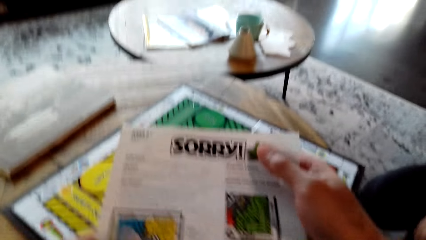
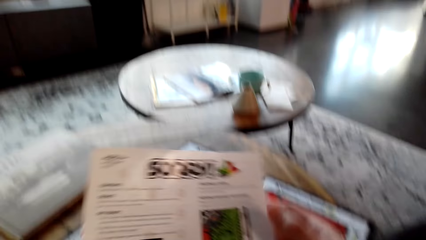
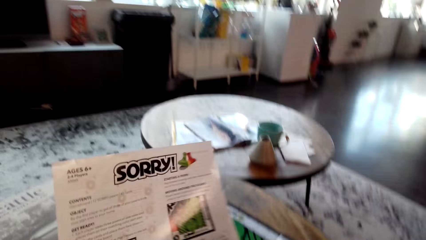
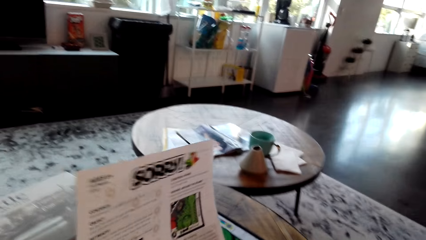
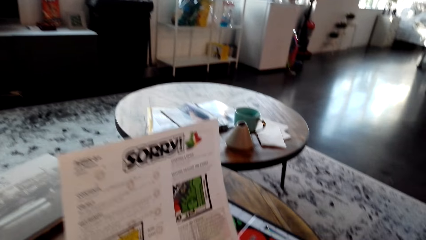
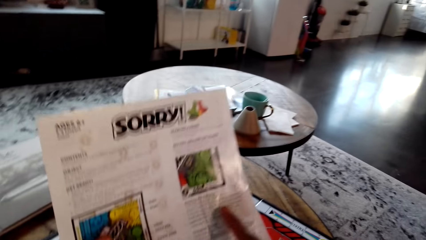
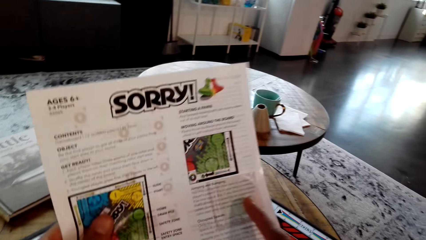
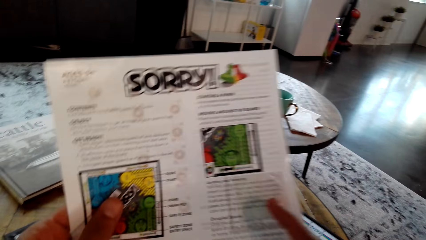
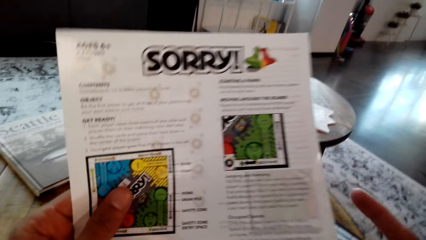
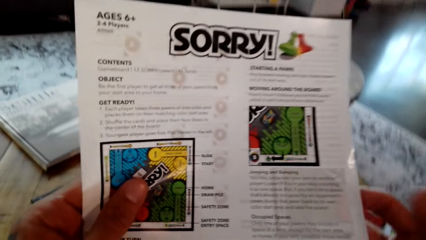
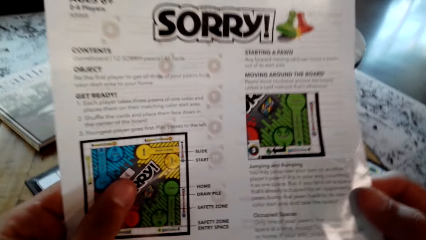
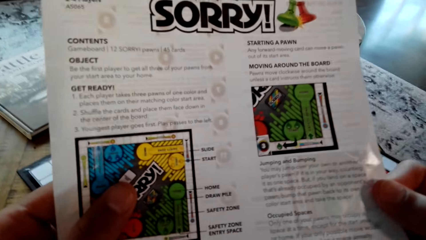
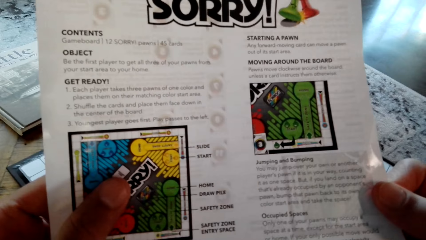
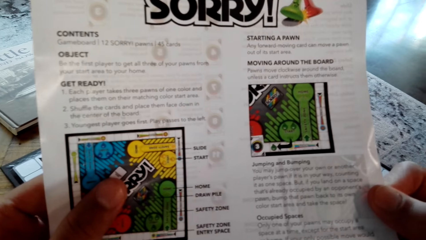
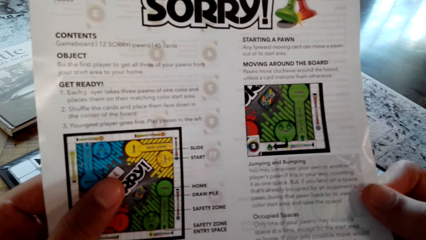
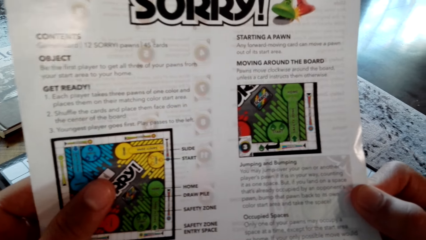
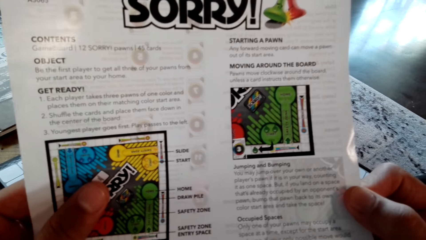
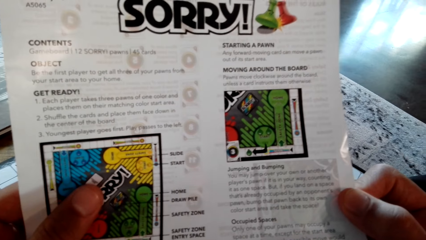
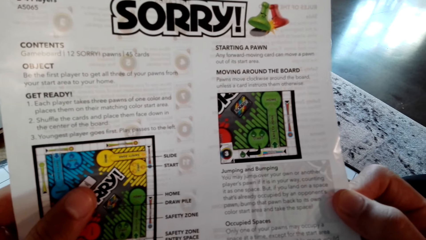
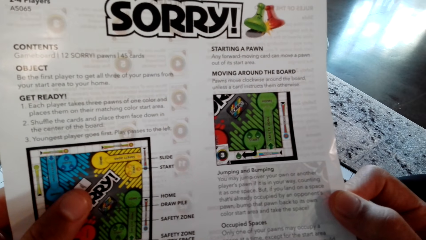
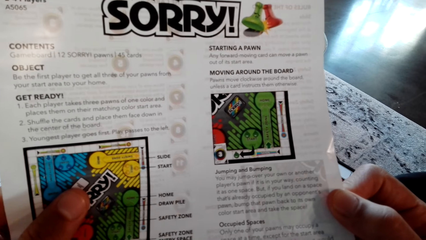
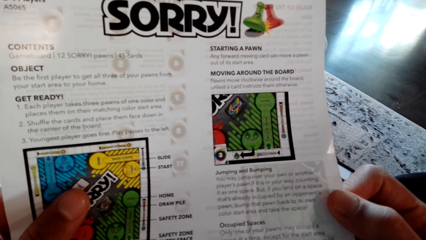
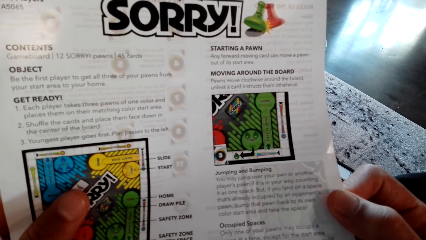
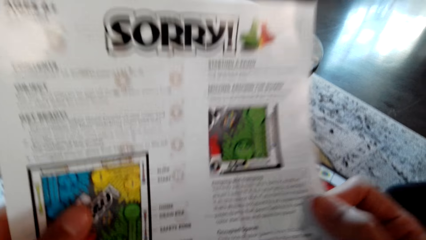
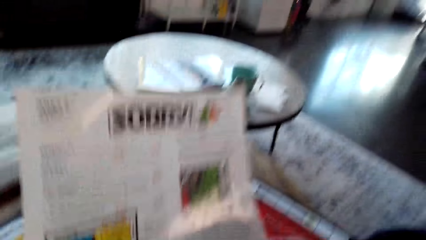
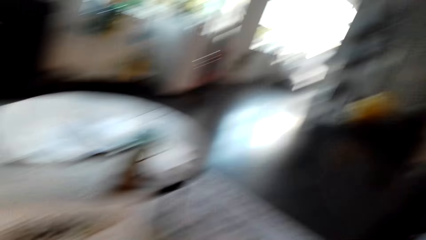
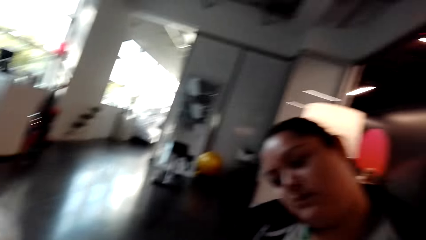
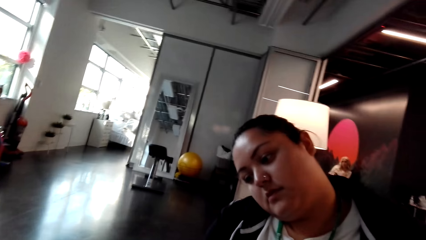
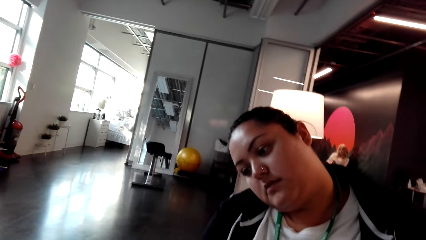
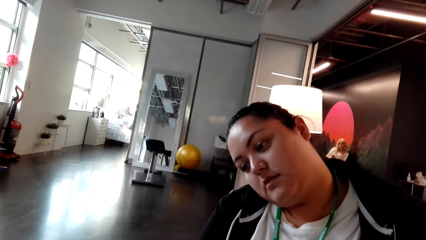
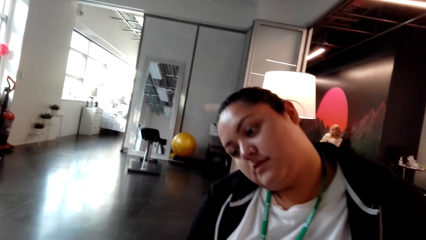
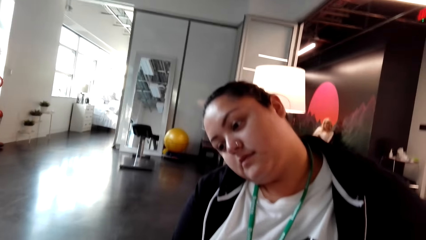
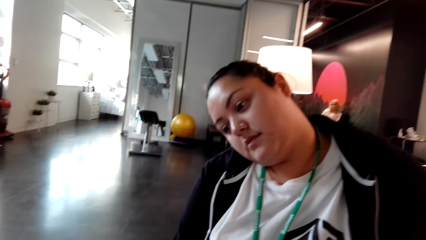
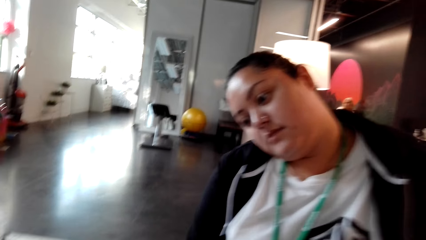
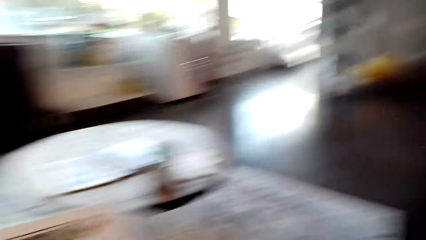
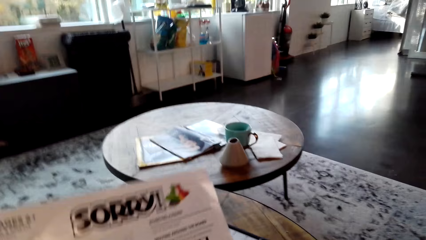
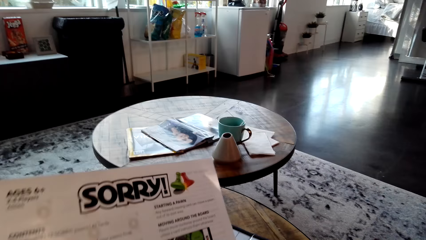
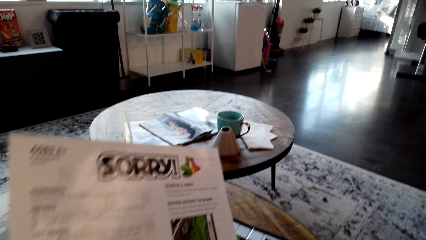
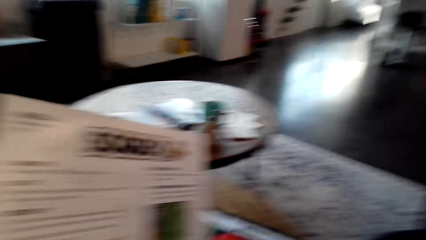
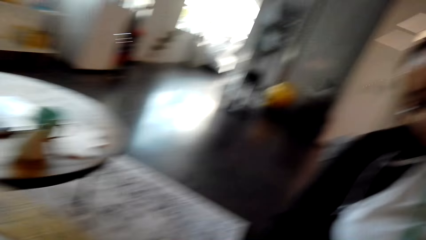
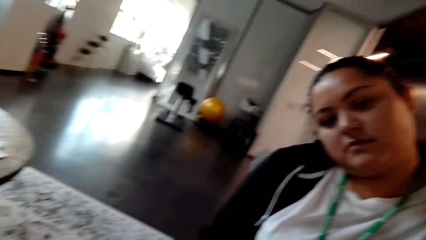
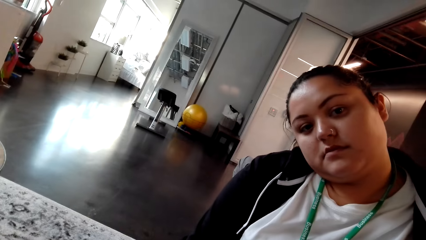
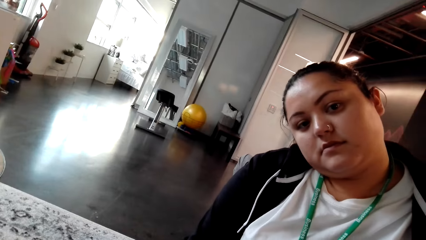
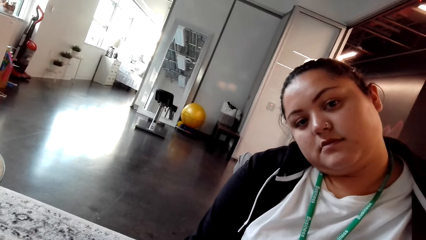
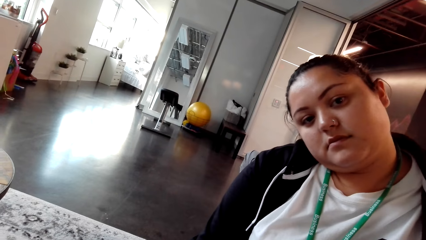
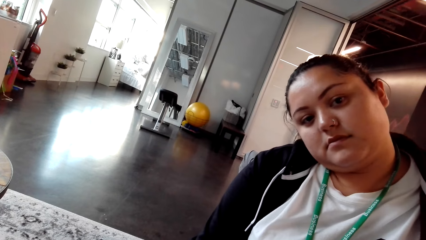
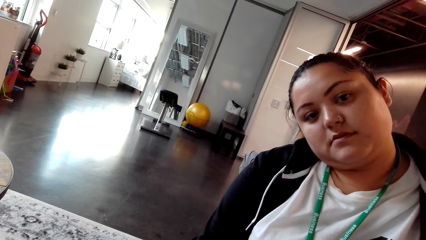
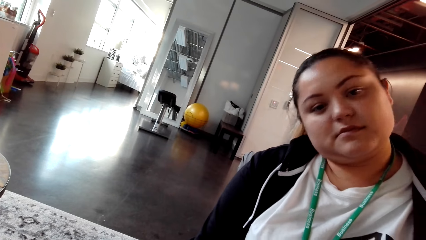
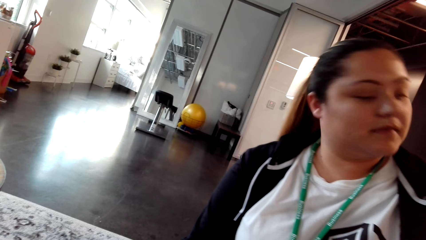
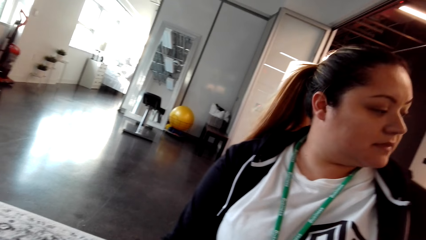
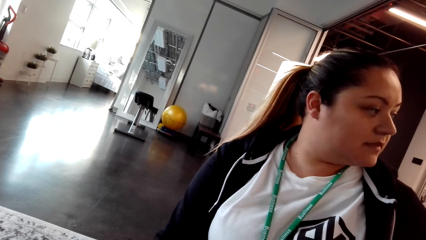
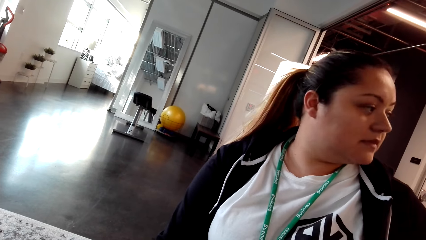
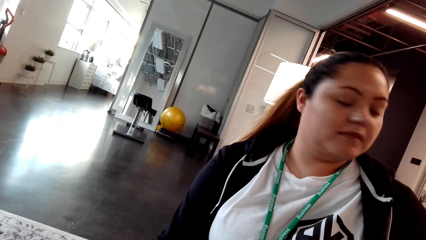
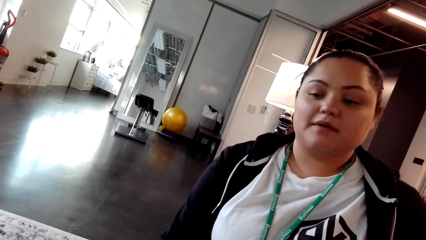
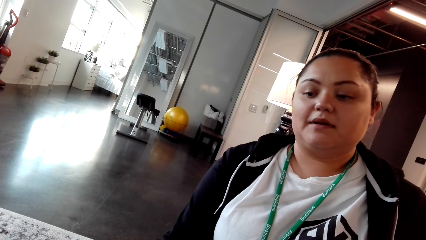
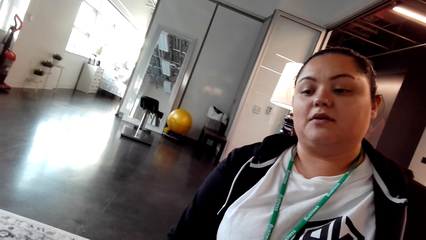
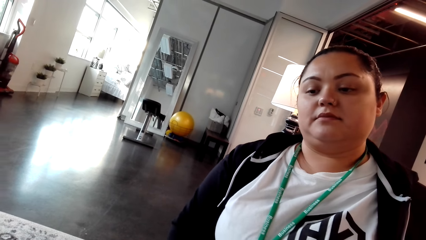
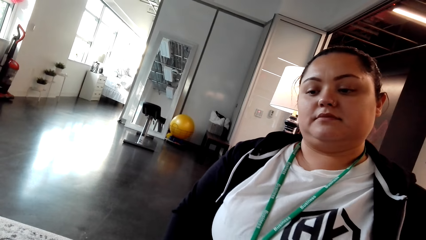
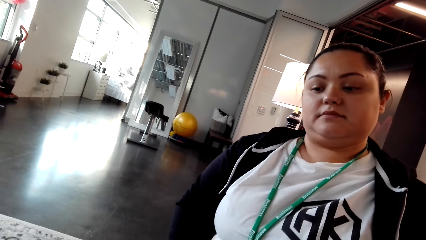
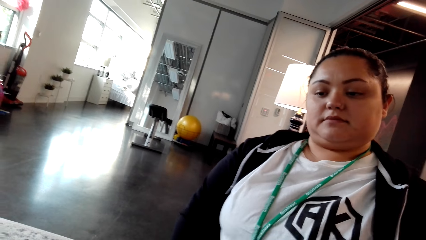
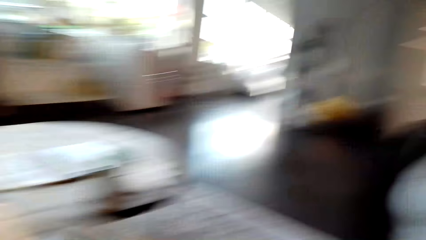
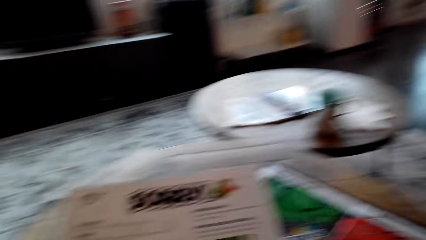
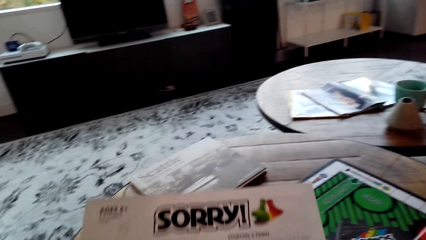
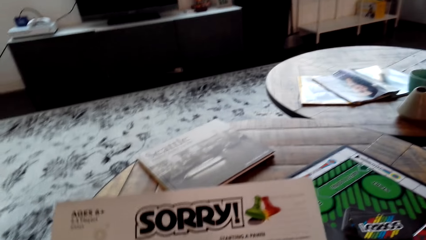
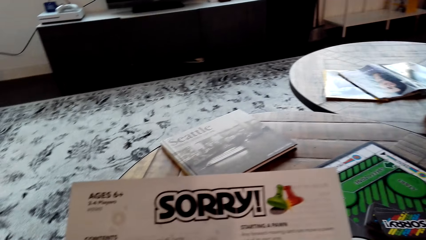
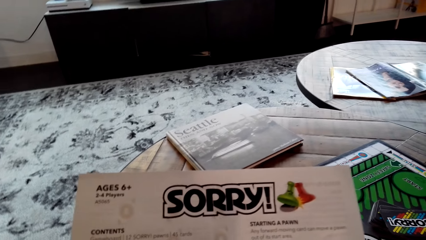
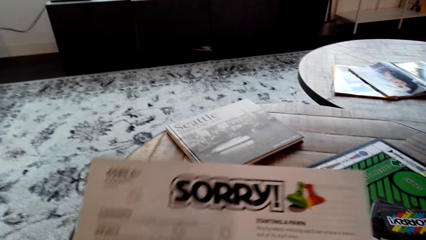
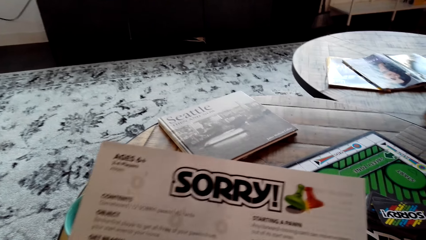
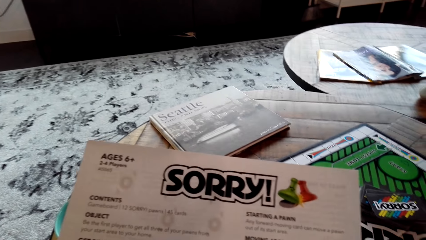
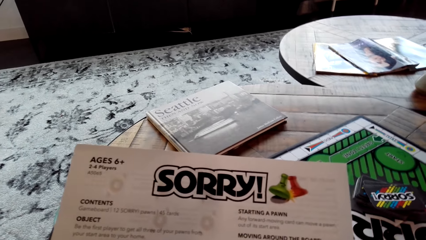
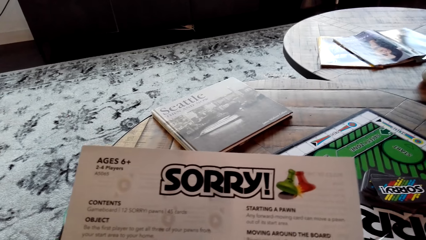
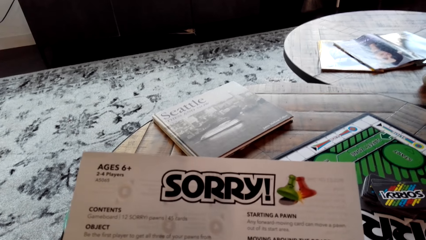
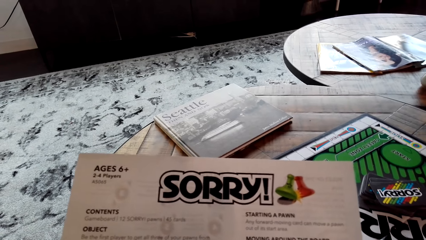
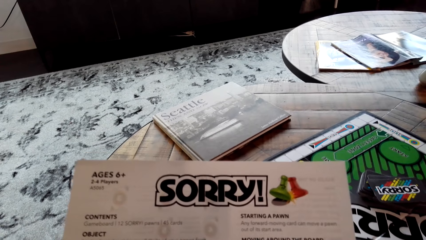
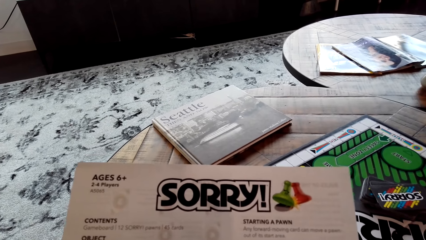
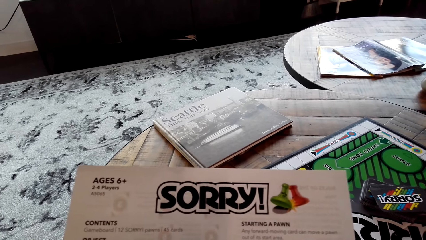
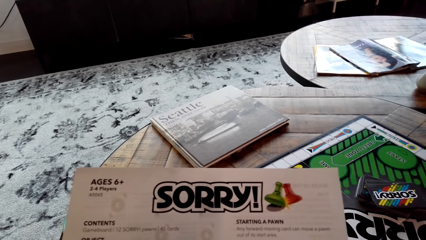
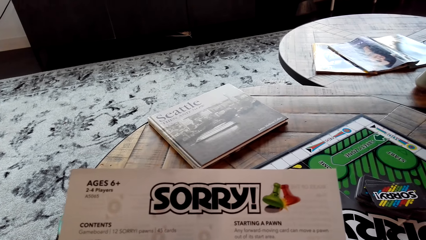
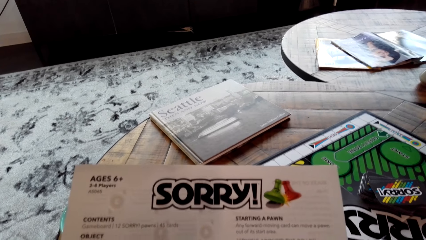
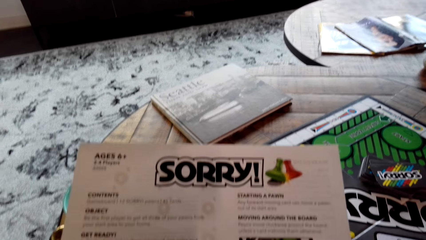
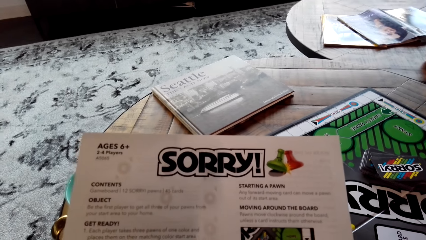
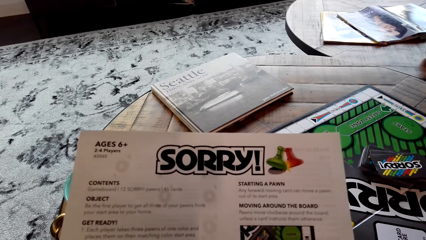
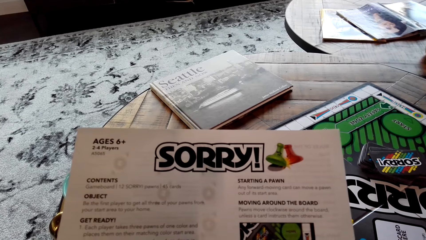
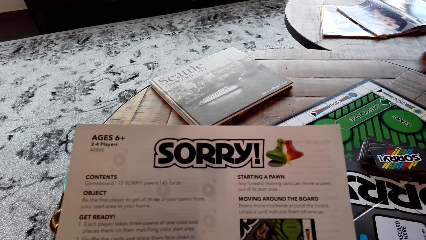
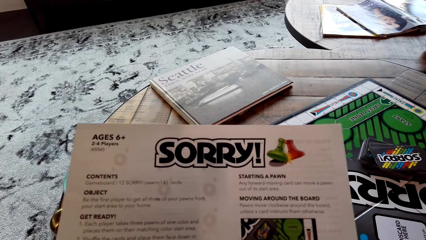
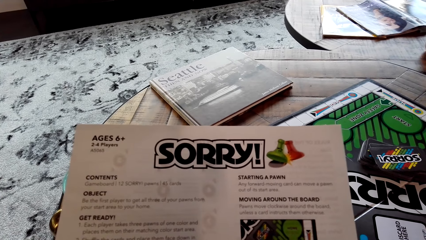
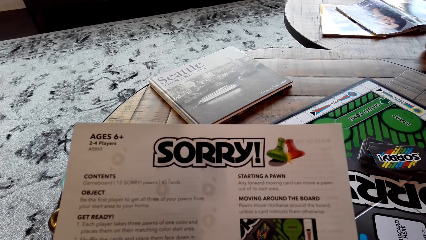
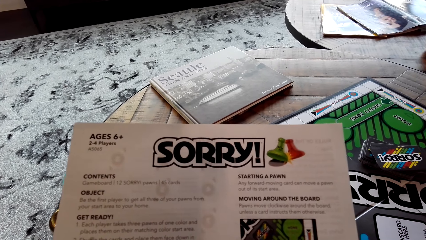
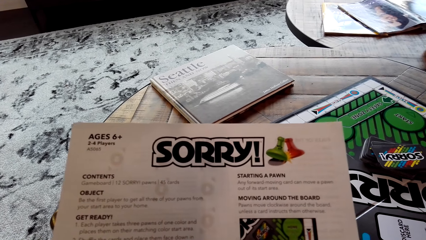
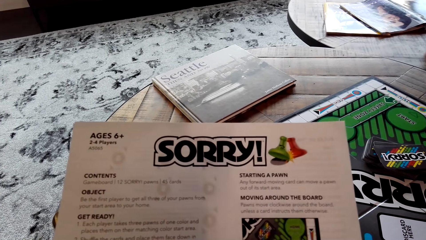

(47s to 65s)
The camera wearer talks to a lady. The lady moves her body. The camera wearer reads the Sorry game manual.
